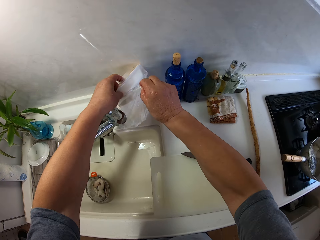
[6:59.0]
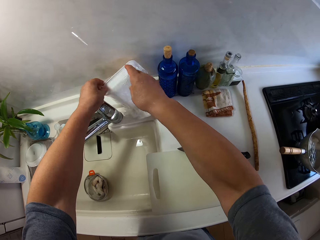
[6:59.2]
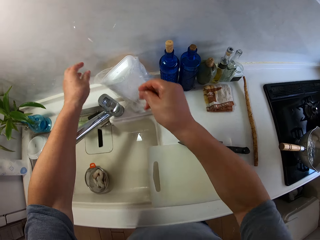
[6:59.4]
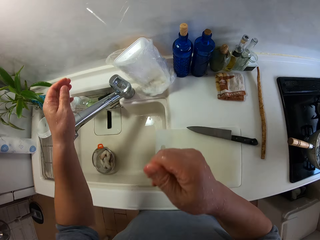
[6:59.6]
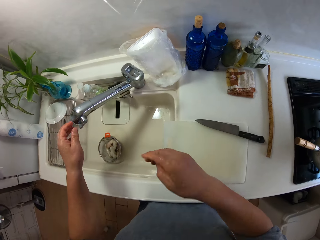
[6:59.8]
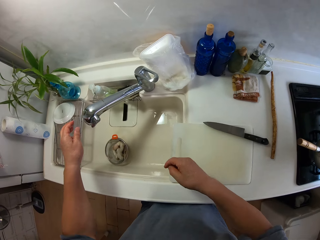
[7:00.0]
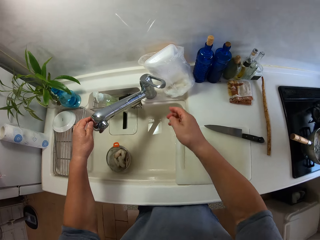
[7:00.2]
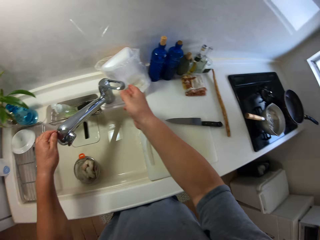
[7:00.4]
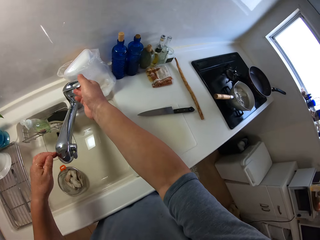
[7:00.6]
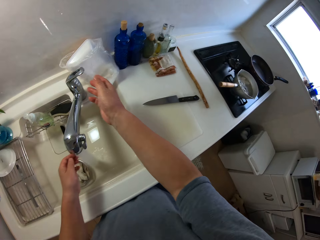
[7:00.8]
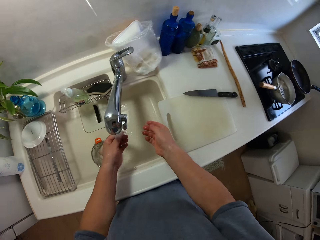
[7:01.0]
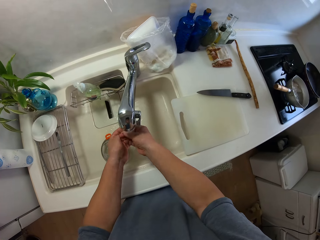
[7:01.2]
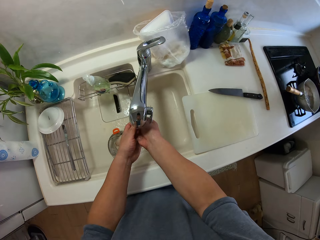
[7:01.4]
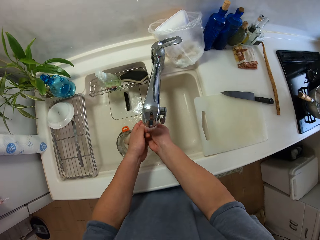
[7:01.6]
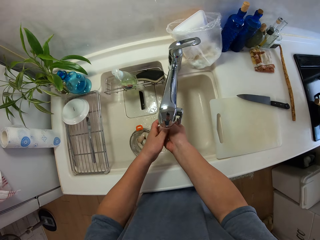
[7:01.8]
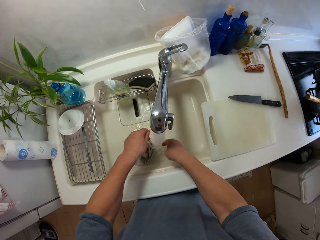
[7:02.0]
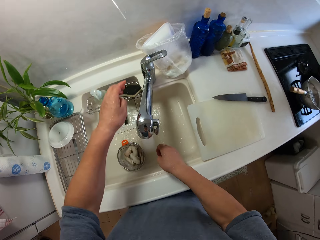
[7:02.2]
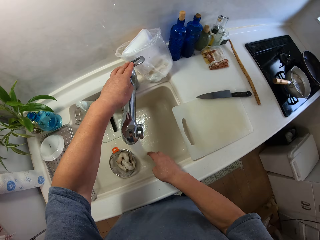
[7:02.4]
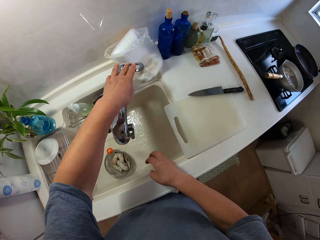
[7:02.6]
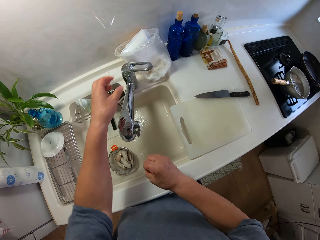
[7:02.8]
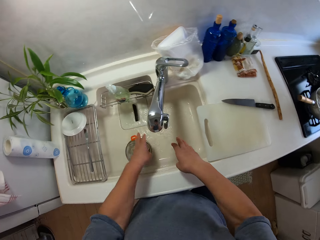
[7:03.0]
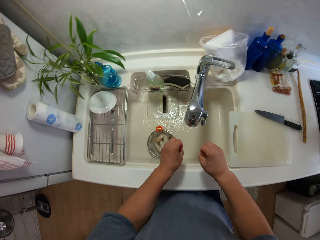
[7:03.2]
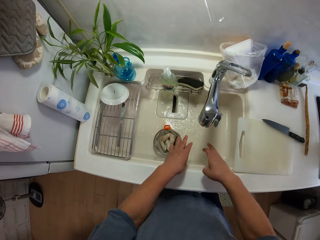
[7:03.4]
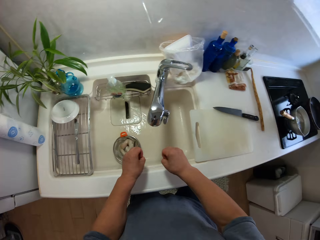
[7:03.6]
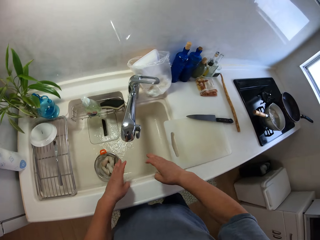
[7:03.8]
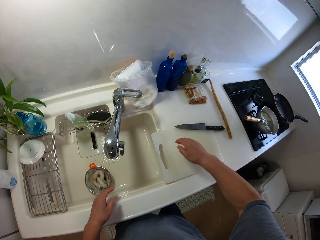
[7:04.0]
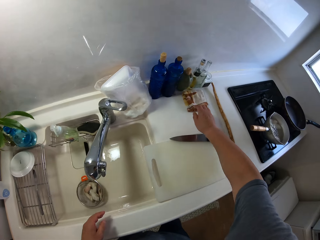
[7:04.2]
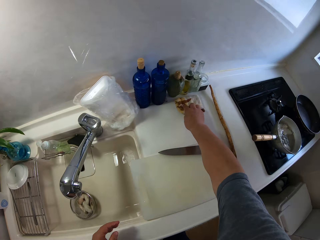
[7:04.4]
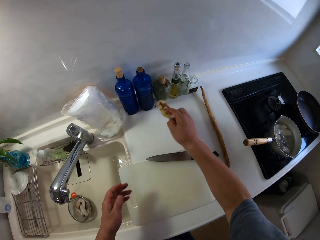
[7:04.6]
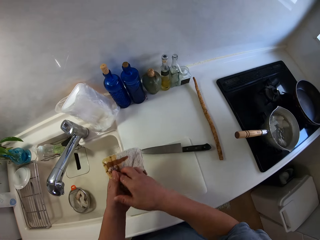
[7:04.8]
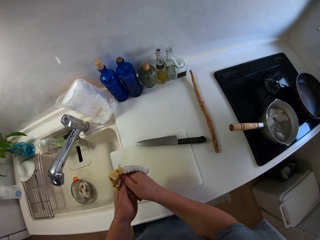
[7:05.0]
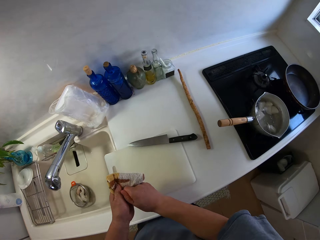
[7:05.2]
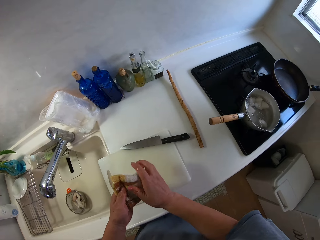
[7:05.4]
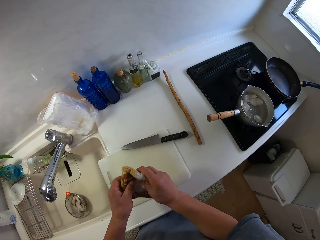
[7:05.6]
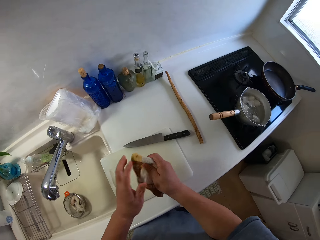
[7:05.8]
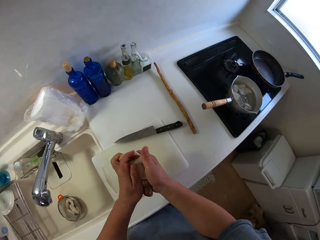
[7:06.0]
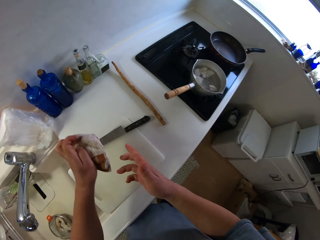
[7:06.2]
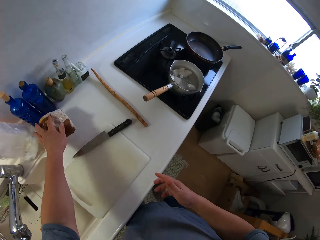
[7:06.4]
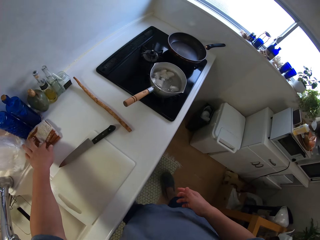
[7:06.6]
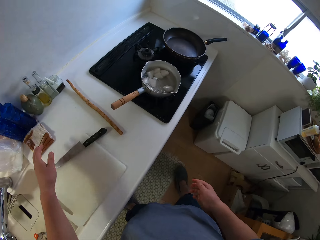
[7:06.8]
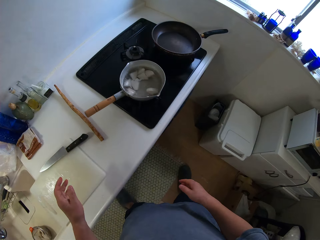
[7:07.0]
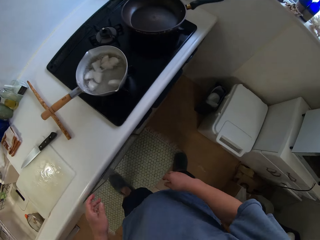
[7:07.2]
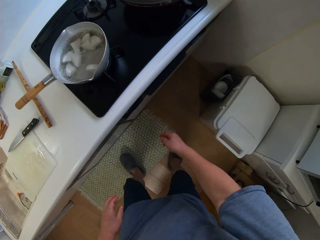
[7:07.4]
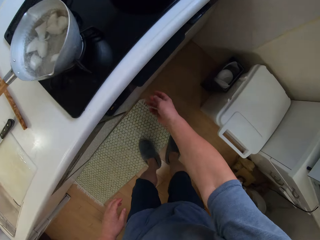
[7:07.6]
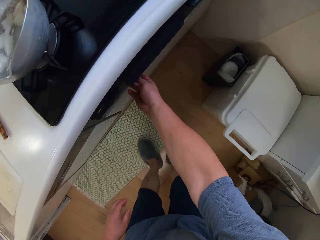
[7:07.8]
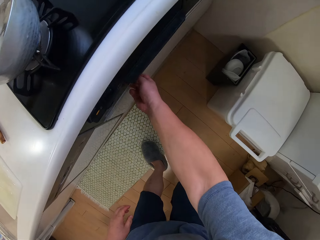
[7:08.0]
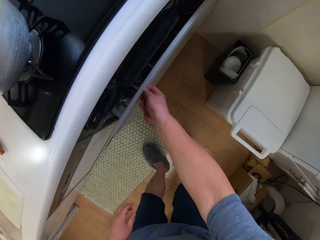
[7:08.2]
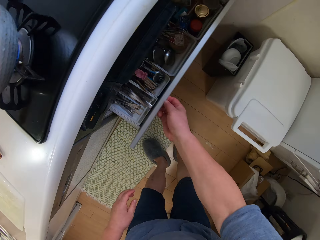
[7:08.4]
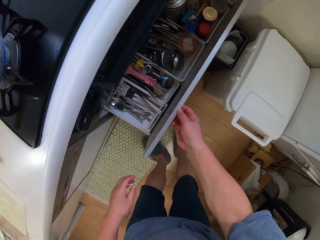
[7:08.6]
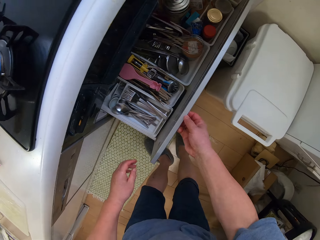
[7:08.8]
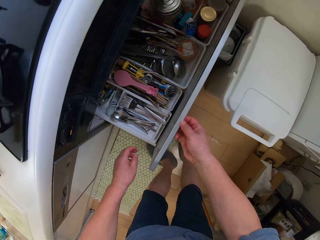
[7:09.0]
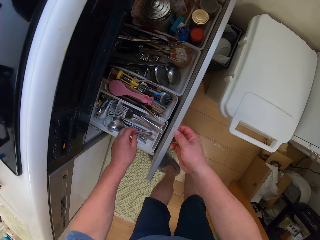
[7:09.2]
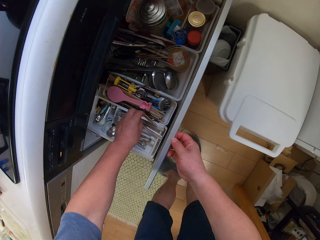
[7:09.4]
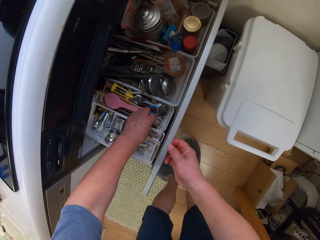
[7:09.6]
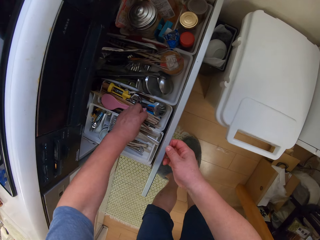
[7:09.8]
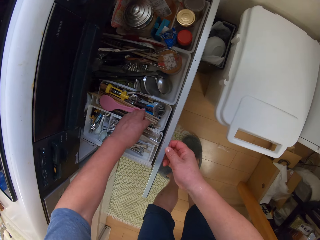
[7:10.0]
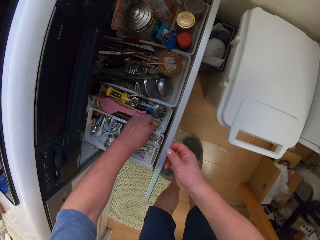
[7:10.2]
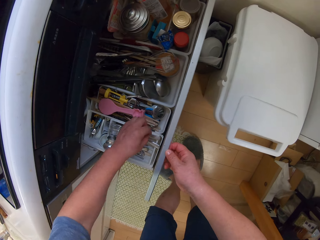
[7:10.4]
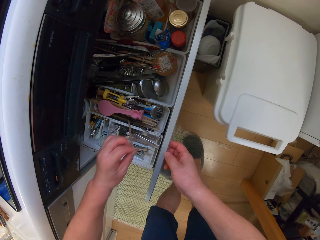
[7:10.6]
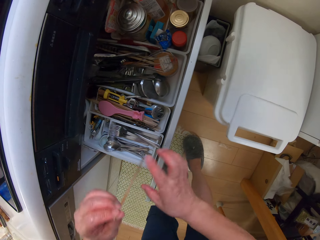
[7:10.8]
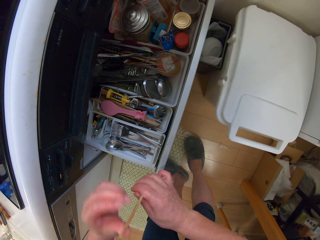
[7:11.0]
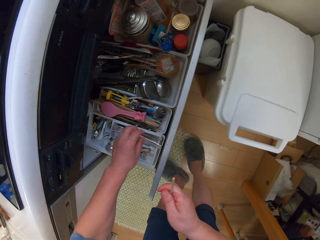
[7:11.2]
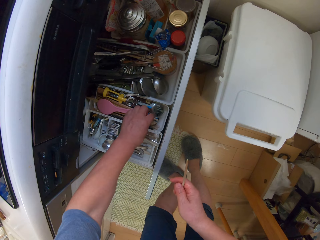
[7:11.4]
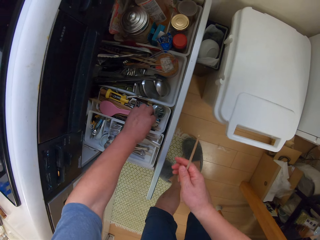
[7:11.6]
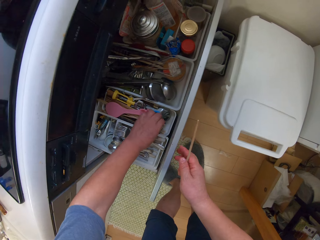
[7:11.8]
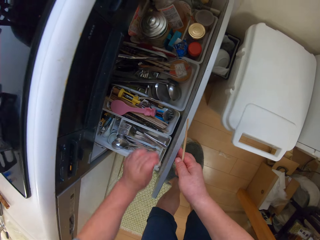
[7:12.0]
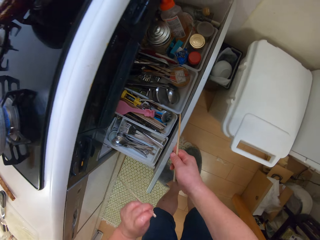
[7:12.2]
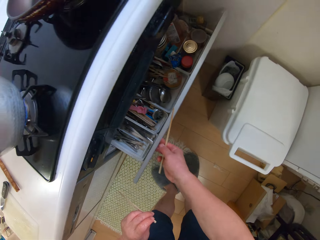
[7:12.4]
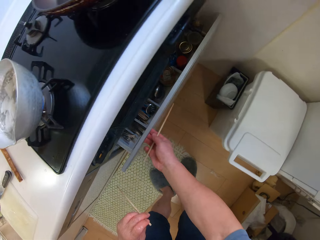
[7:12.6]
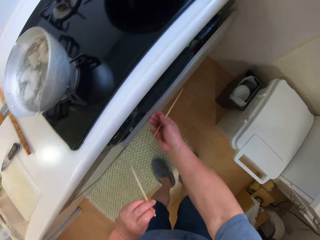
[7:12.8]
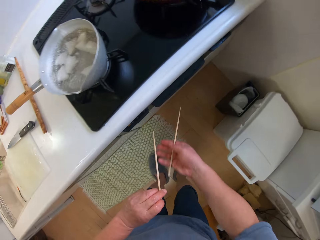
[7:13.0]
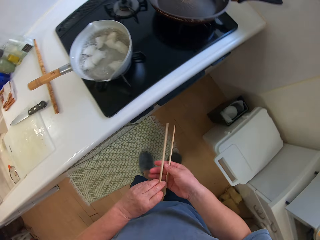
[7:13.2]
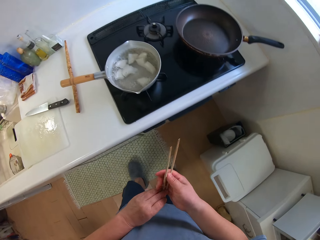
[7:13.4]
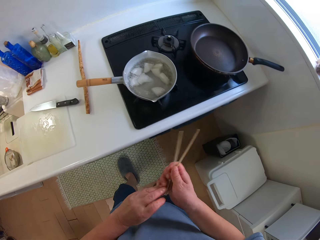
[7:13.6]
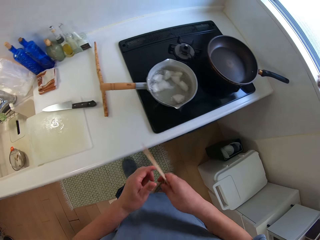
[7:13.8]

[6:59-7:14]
The camera wearer puts on the tap. They wash the hands. They put off the tap. They dry the hands with a cloth. They drop the cloth. They take the chopsticks placed in the drawer. They open the drawer.

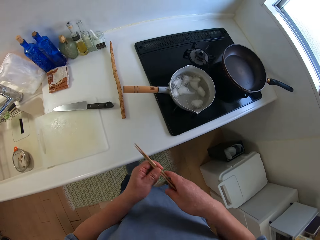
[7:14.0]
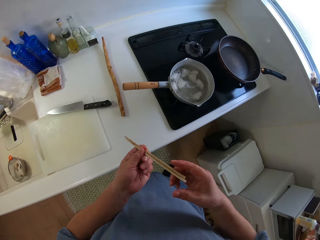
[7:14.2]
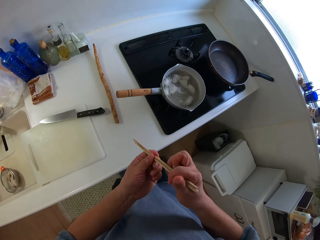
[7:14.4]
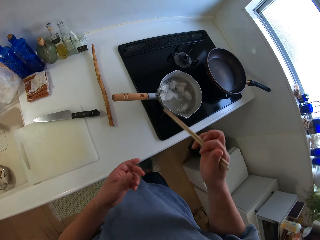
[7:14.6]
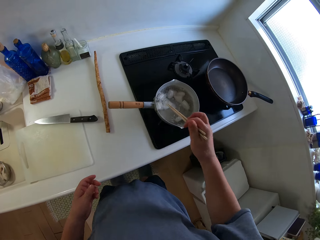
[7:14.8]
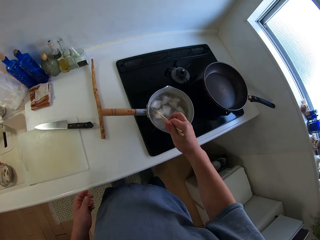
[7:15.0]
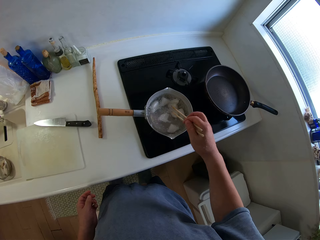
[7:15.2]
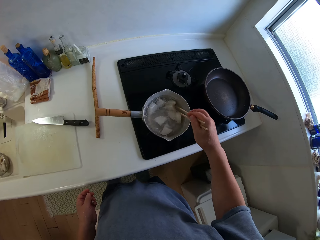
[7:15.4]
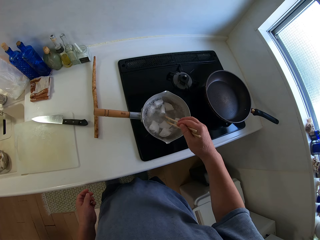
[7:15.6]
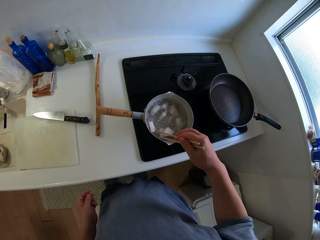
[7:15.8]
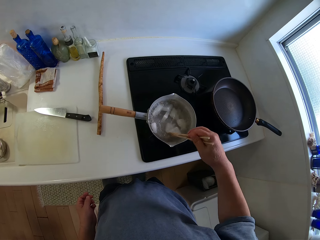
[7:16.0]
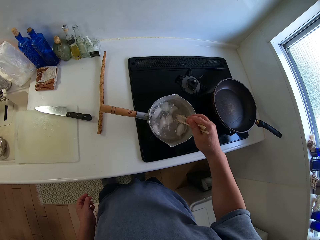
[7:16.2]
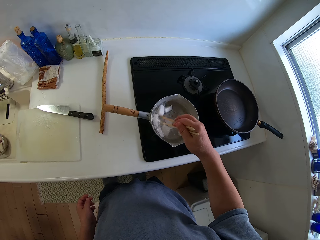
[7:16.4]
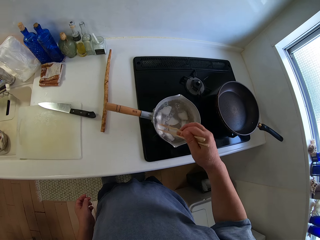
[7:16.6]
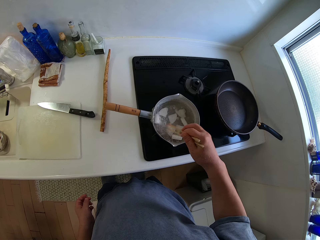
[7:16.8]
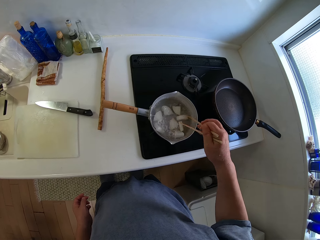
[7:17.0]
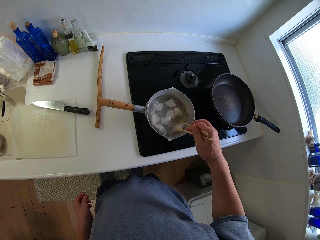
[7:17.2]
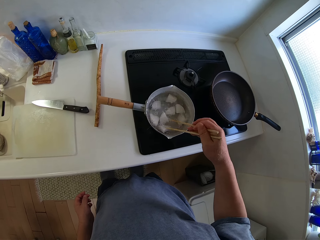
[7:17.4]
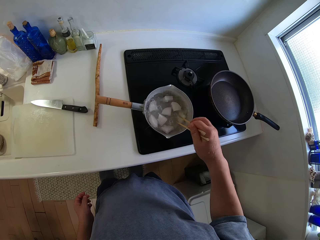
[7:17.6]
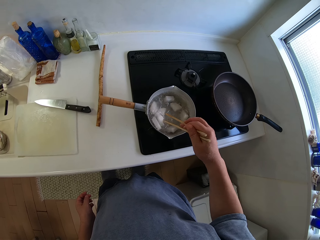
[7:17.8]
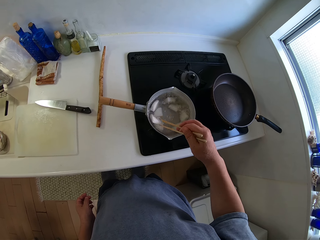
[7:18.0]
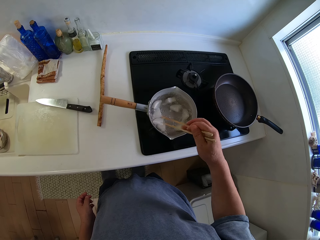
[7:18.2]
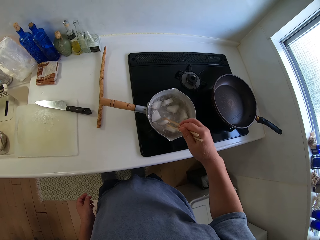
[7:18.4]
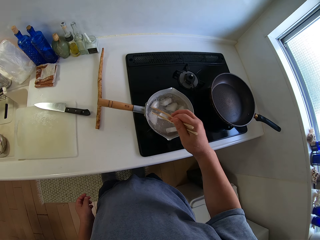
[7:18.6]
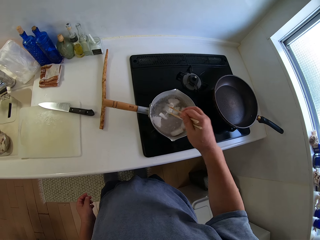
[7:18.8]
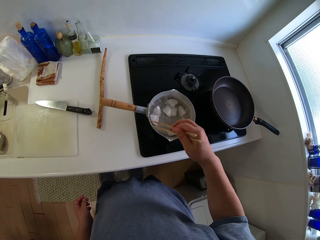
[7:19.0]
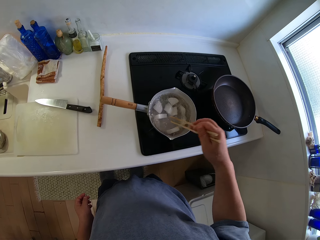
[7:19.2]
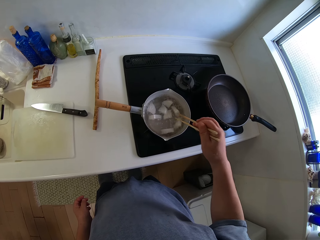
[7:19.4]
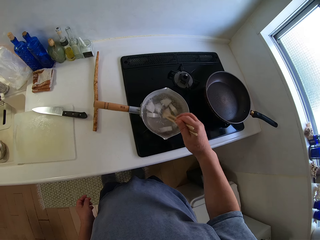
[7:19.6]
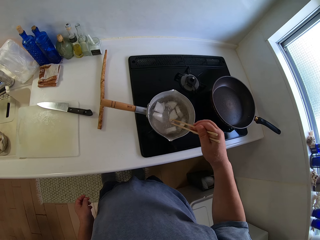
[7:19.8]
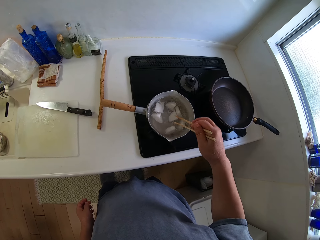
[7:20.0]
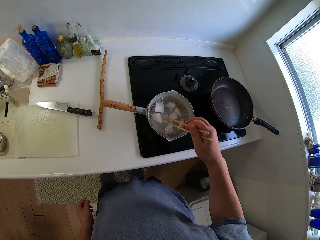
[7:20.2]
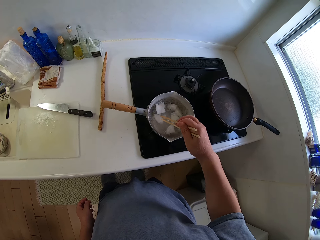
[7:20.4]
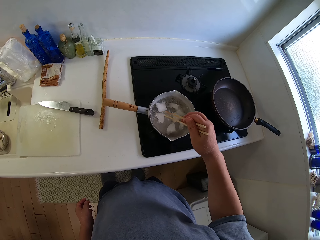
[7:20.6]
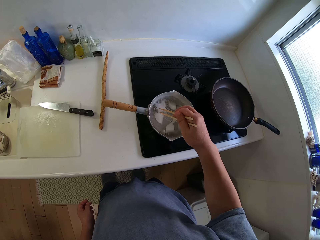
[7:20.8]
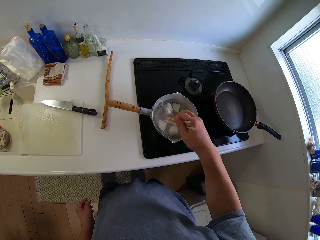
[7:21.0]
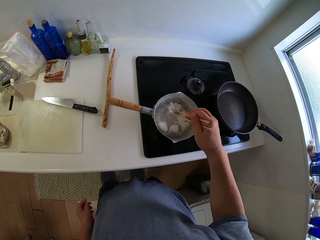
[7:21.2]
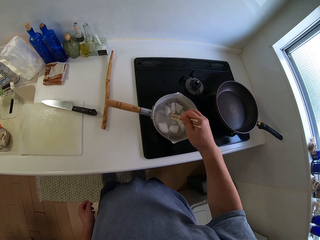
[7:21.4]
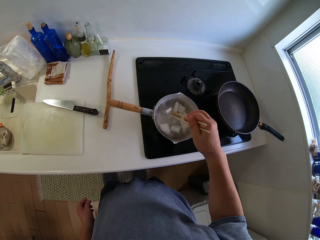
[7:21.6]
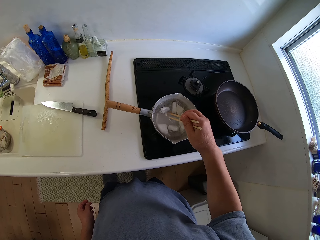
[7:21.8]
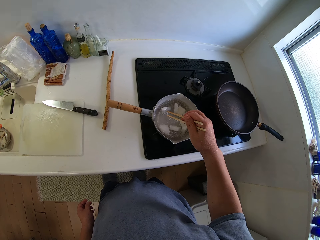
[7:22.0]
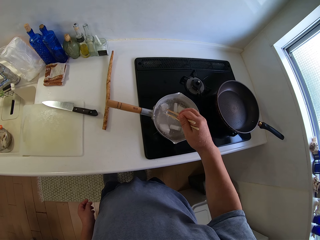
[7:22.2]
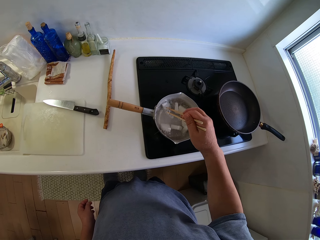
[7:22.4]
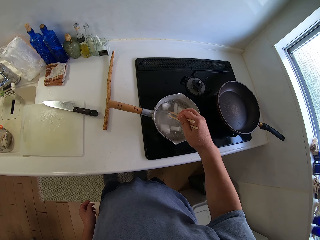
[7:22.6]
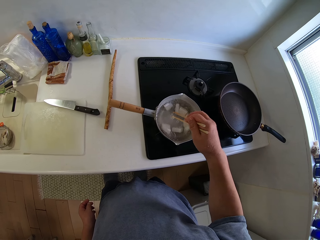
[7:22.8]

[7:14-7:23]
The camera wearer stirs the pan with the chopping sticks.
